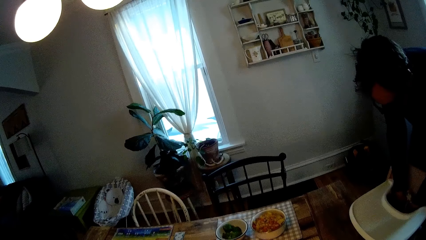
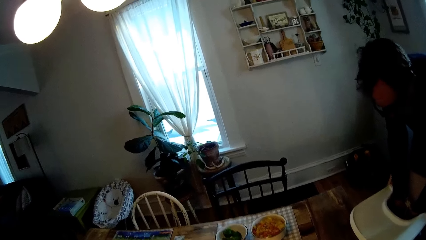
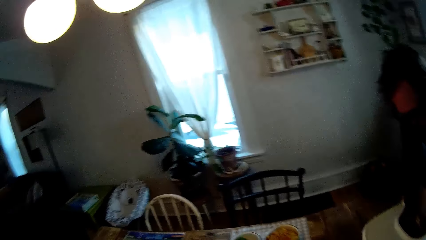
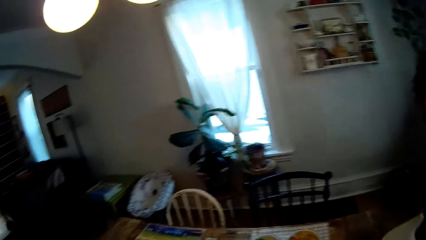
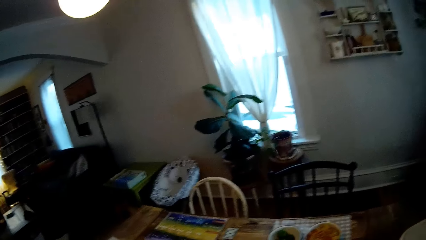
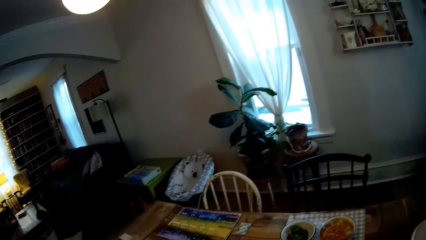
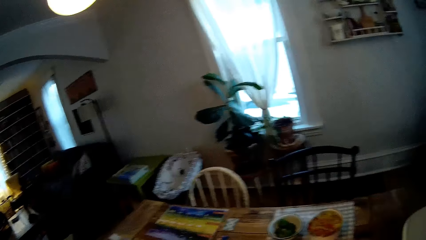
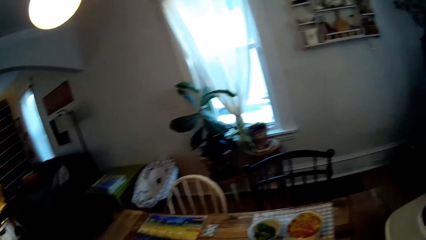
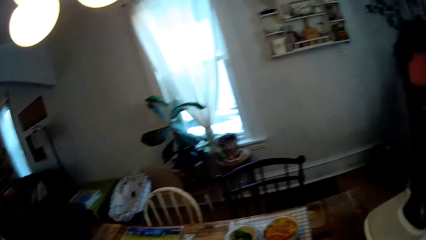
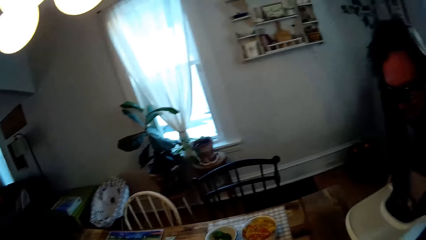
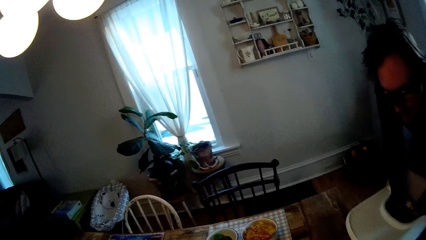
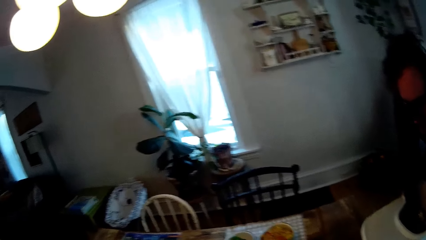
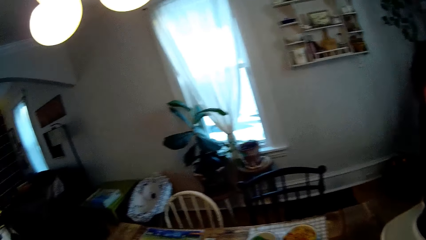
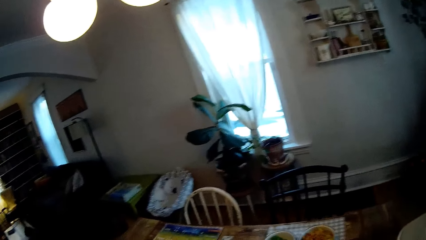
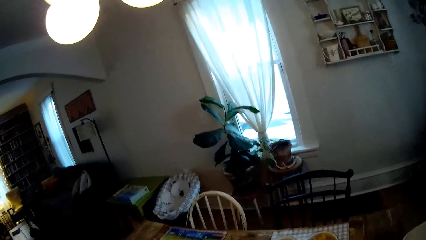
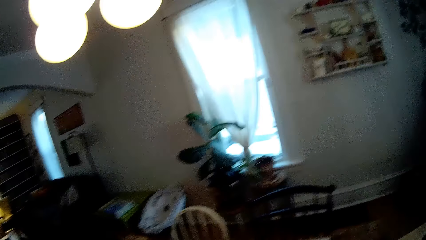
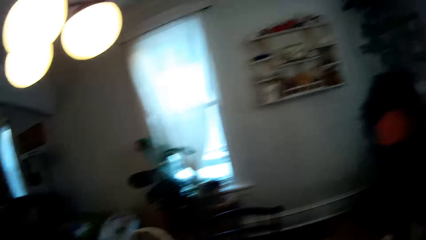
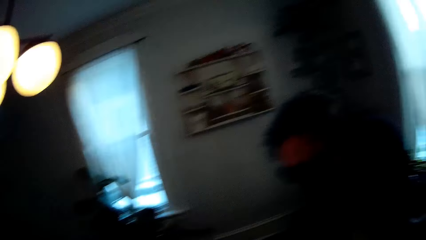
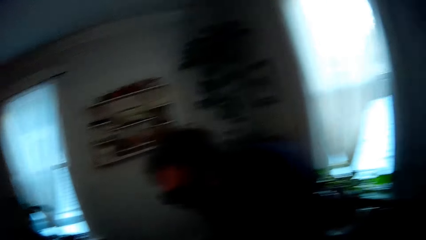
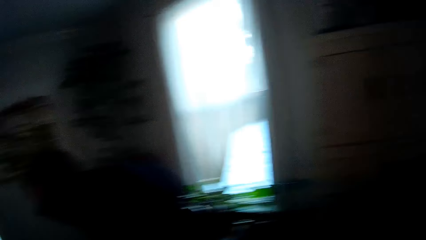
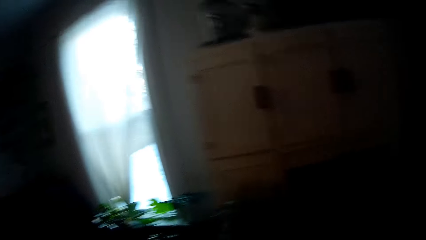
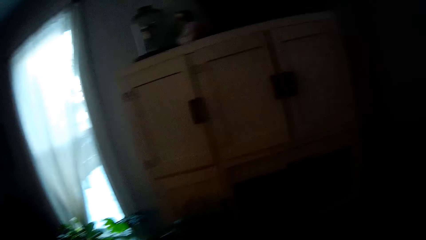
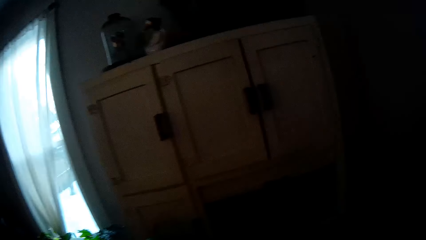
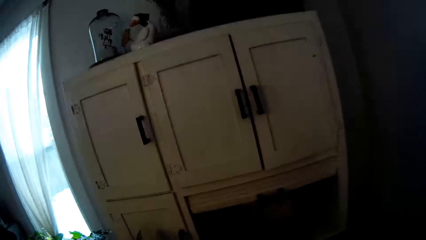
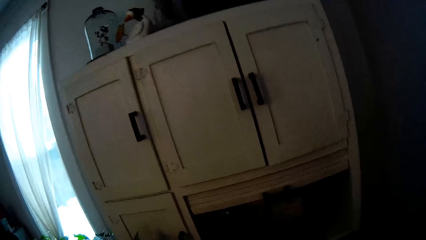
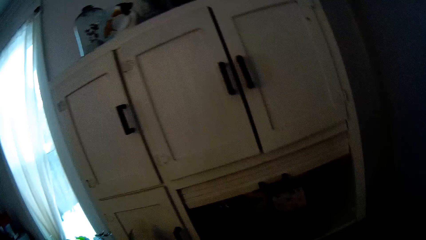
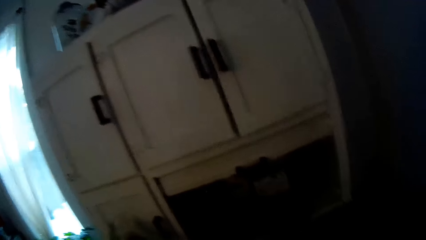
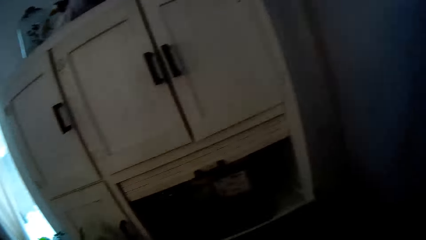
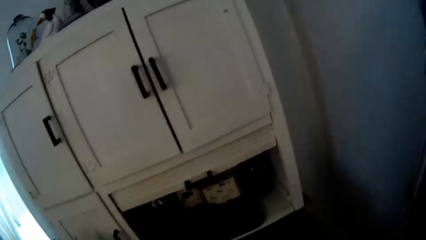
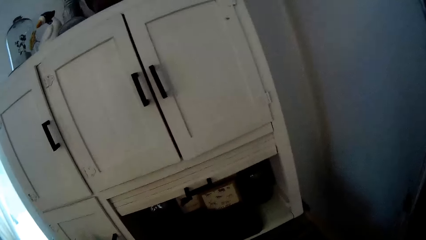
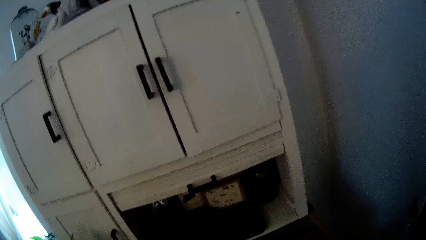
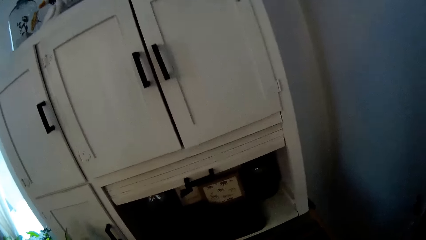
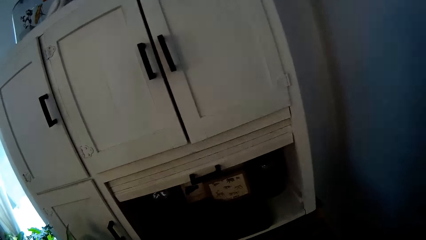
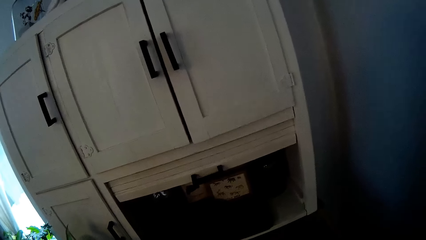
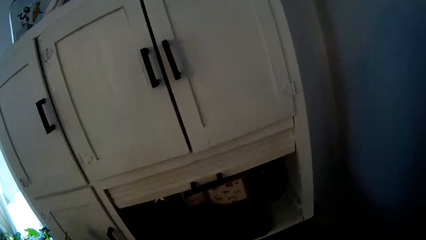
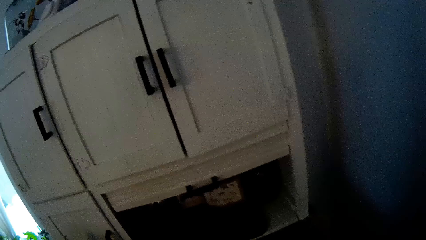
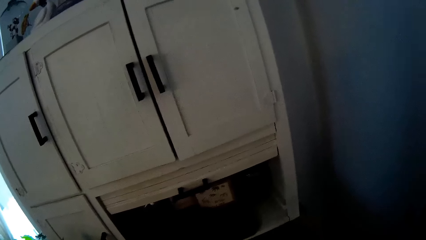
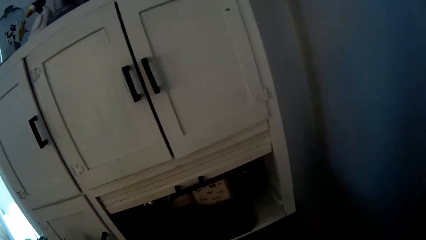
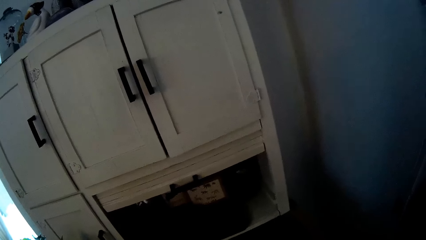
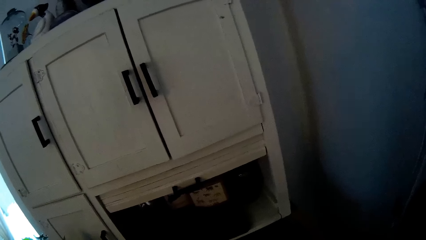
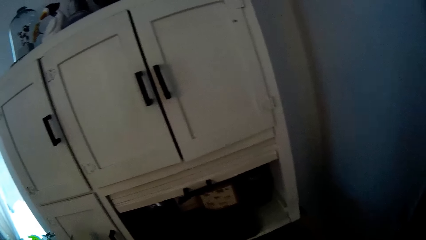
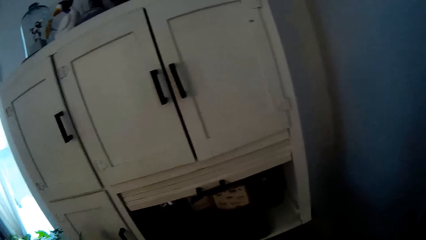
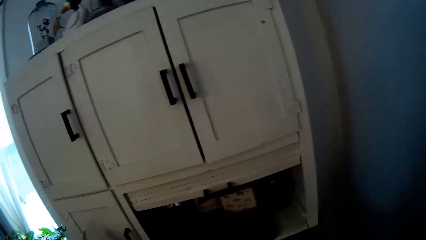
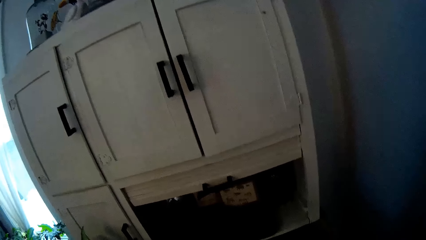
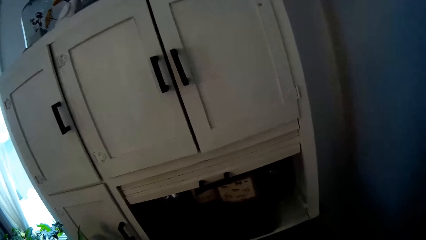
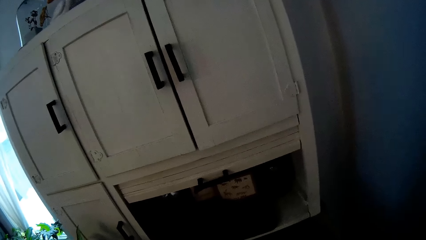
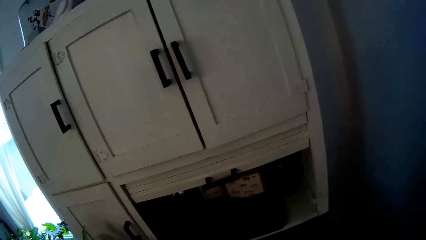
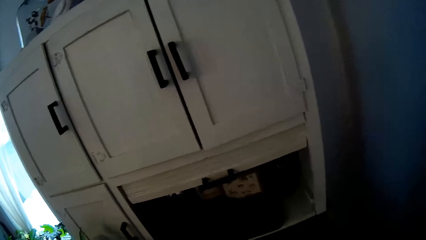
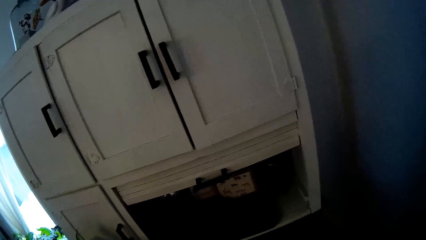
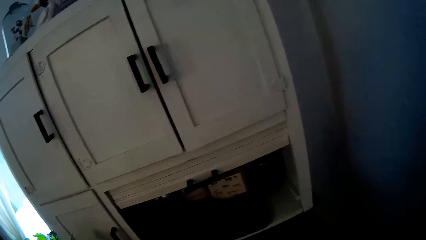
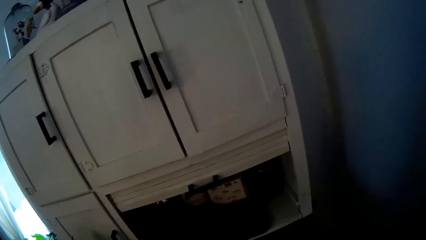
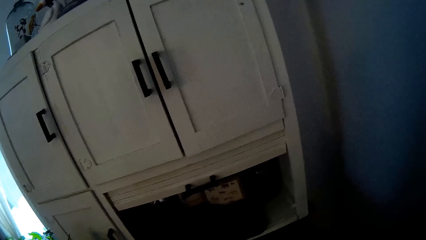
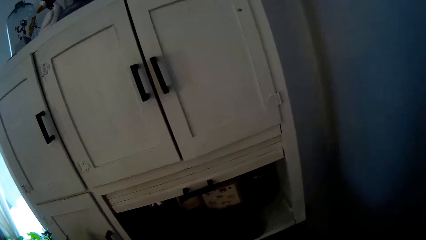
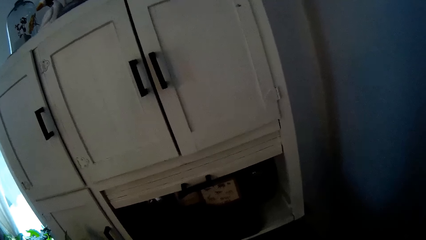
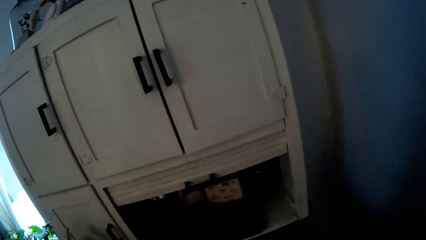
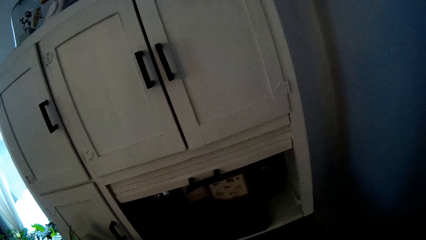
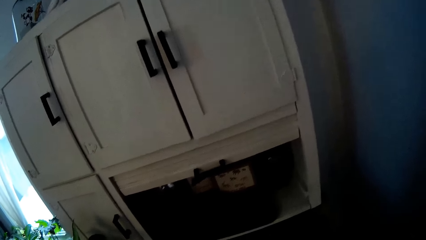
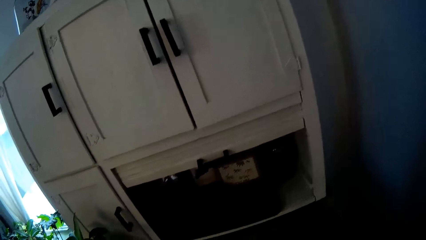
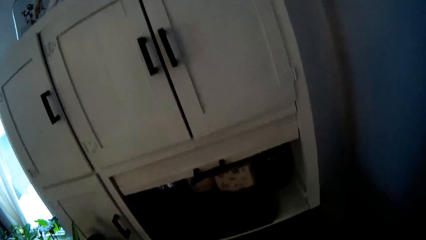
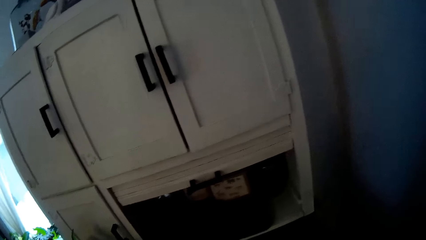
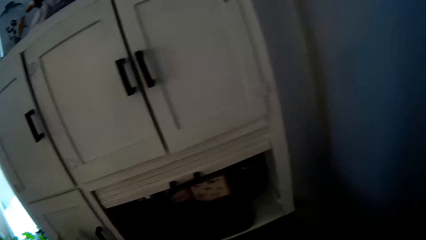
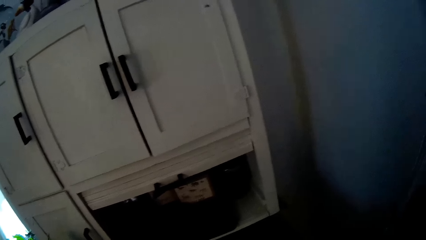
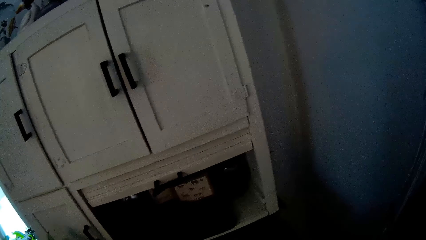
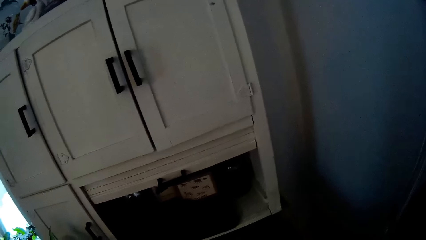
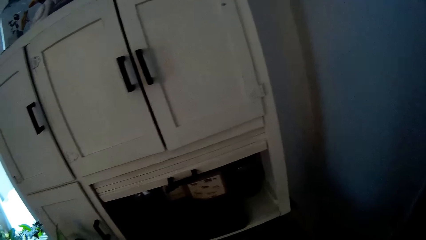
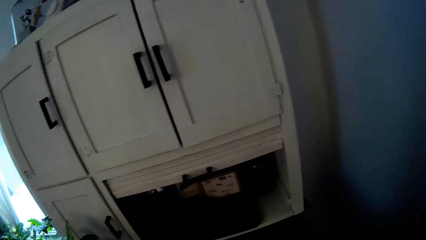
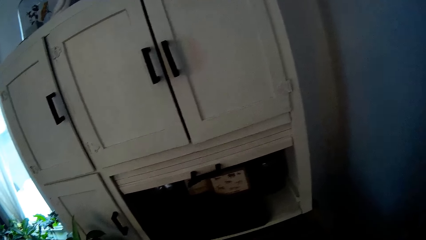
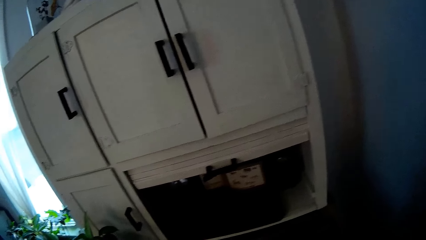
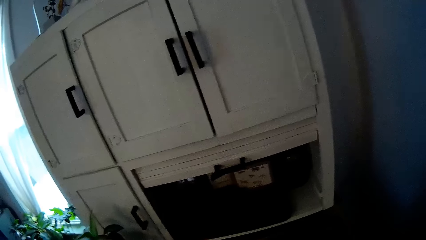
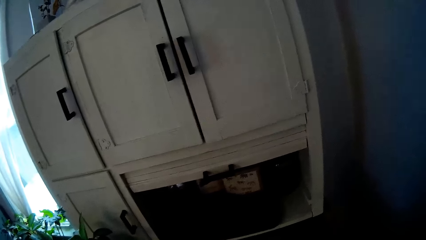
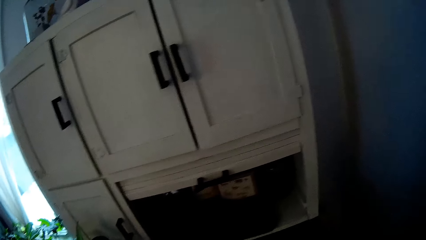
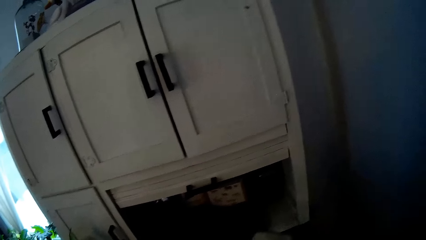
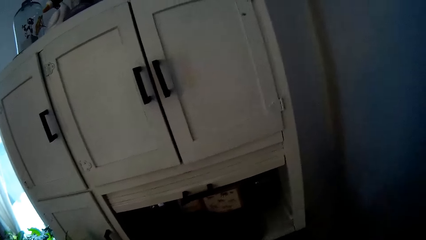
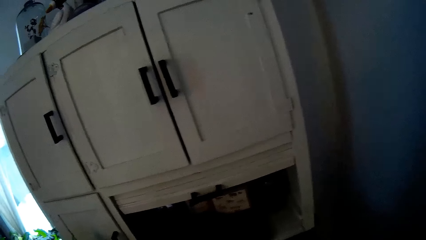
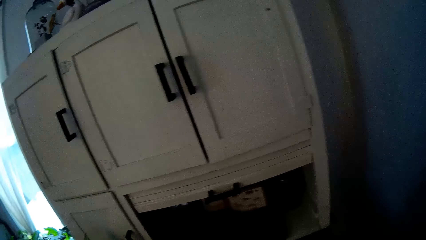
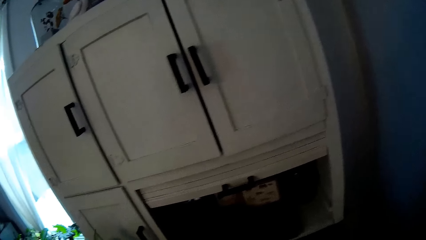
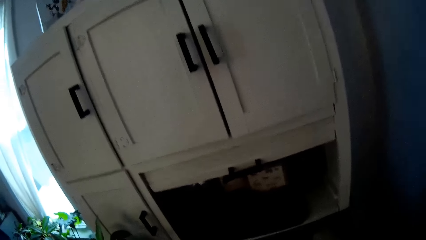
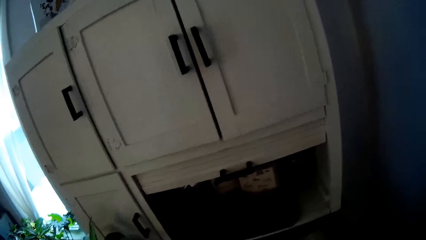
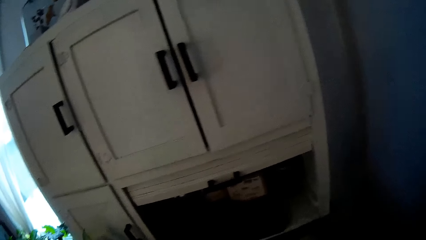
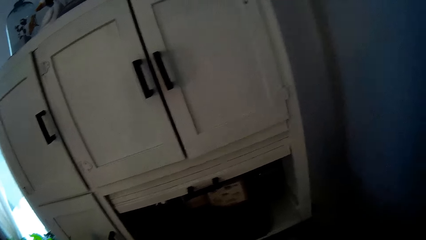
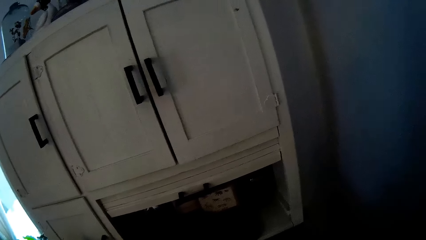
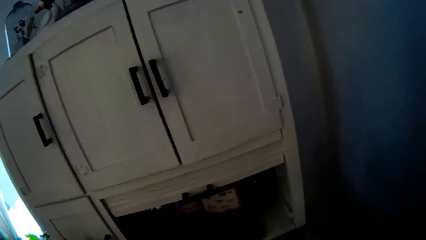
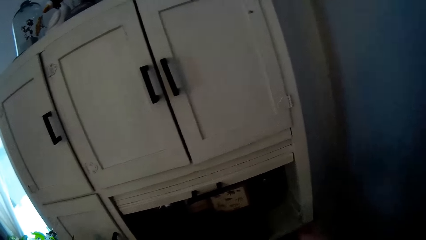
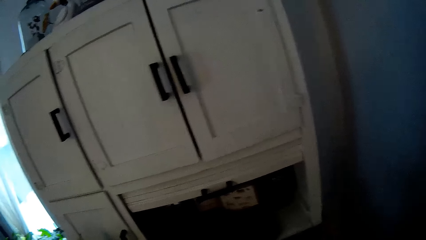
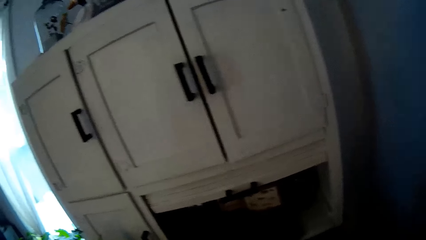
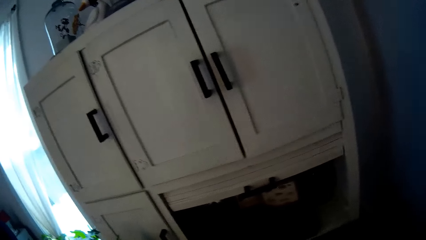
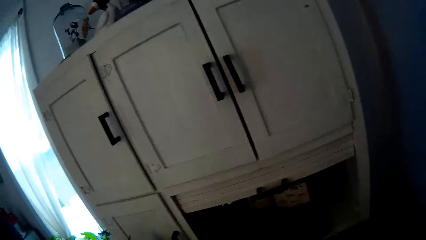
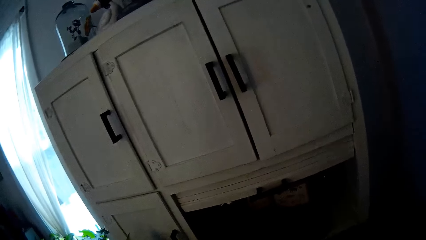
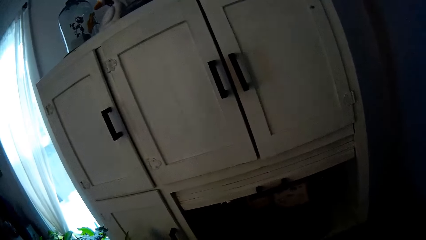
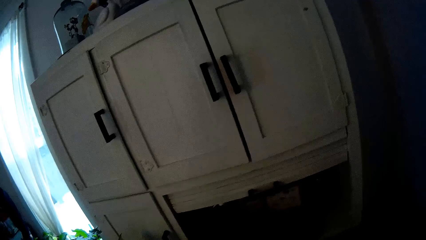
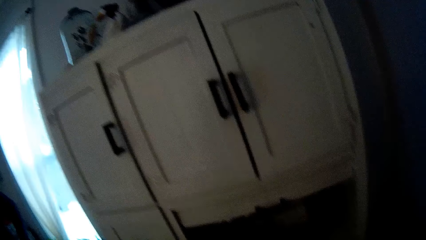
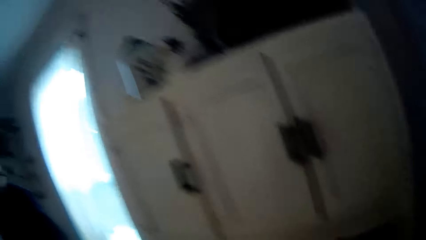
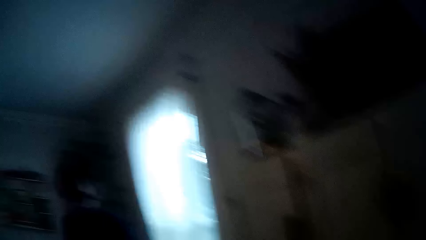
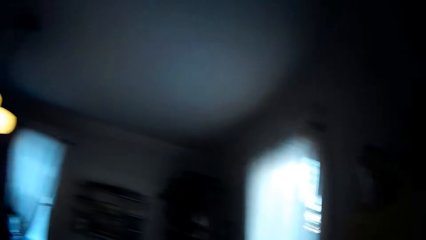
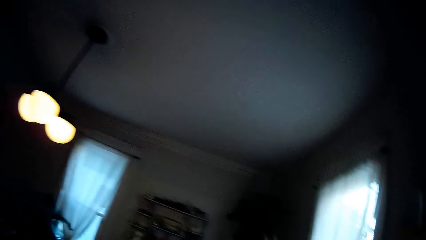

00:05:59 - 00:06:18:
The camera wearer places the spoon on the table. They walk towards the cupboard.
